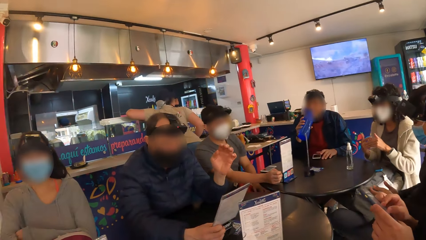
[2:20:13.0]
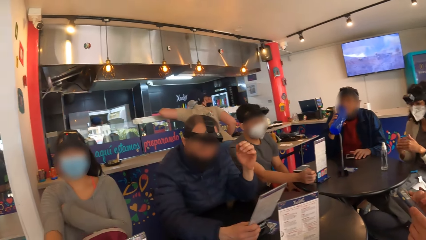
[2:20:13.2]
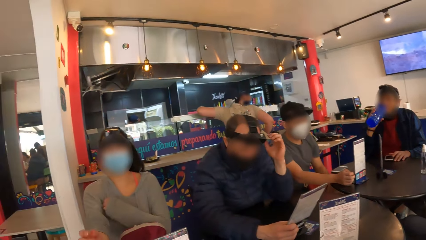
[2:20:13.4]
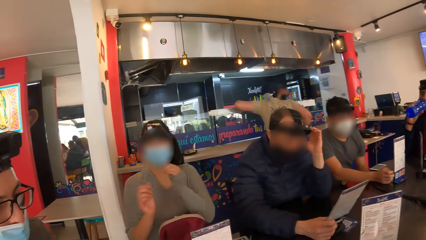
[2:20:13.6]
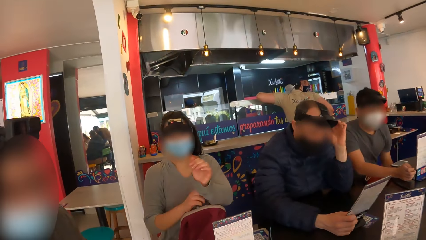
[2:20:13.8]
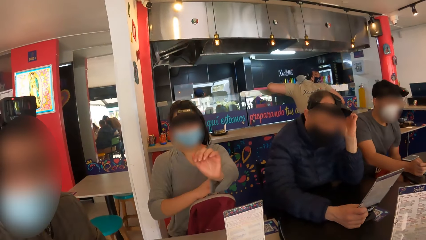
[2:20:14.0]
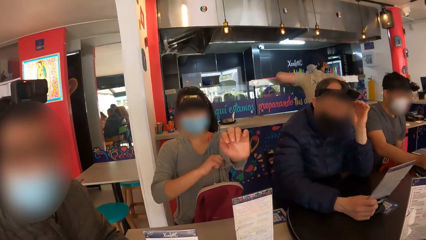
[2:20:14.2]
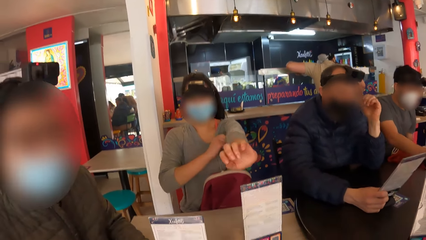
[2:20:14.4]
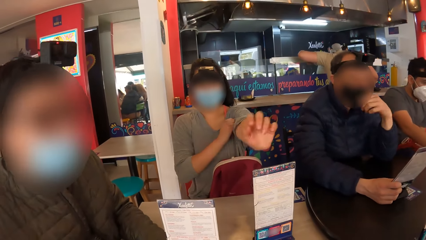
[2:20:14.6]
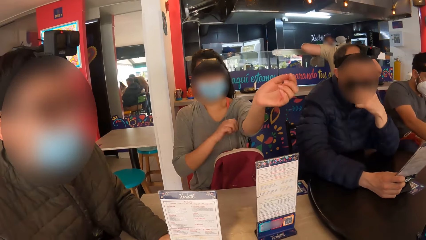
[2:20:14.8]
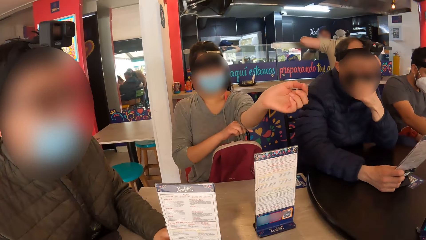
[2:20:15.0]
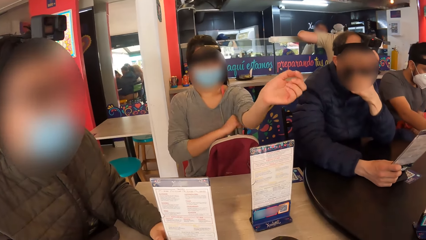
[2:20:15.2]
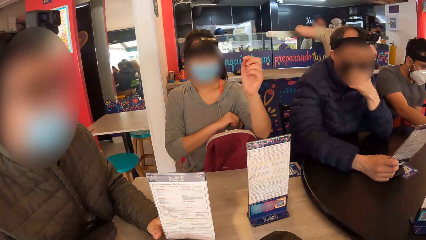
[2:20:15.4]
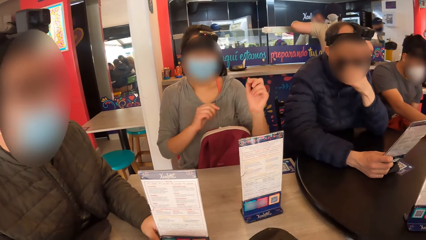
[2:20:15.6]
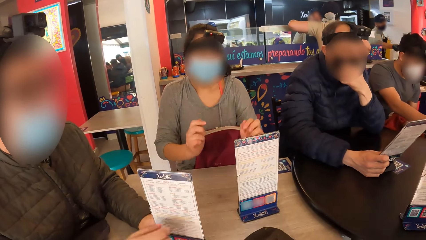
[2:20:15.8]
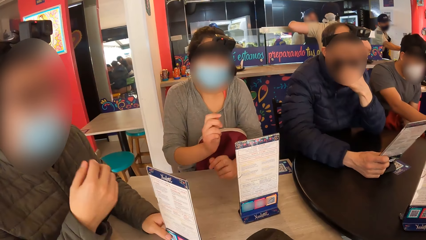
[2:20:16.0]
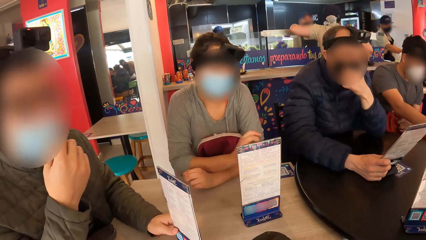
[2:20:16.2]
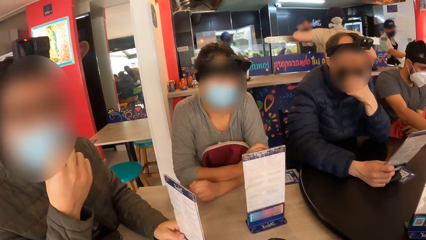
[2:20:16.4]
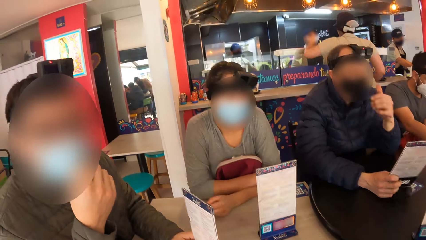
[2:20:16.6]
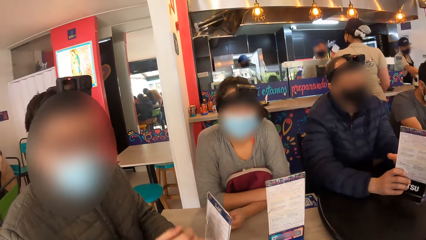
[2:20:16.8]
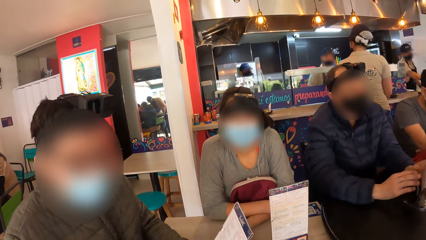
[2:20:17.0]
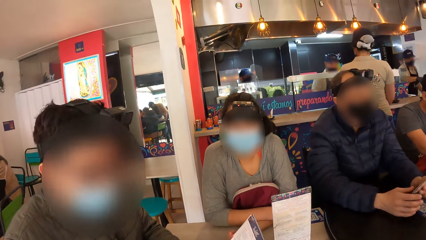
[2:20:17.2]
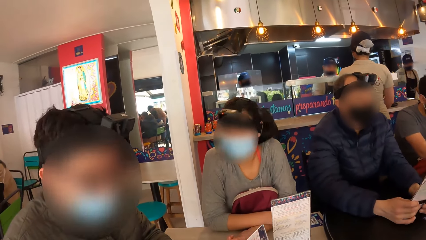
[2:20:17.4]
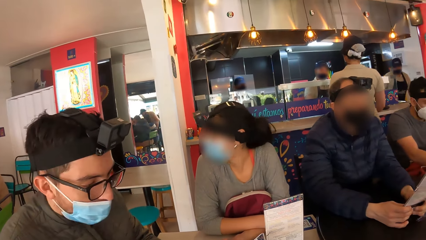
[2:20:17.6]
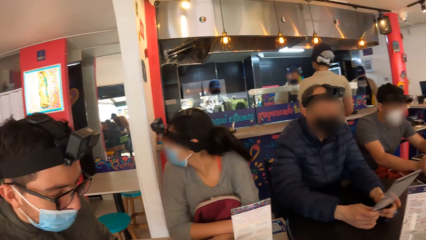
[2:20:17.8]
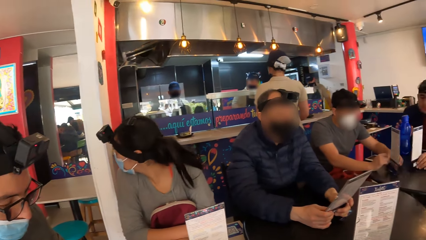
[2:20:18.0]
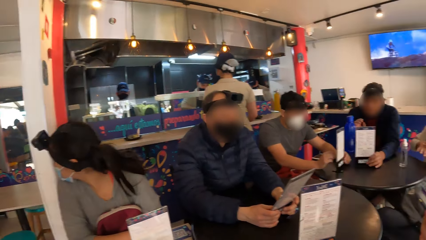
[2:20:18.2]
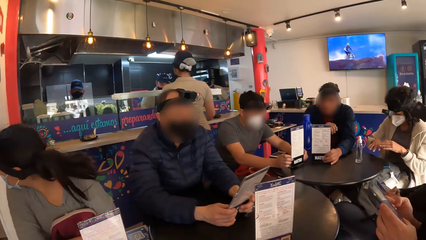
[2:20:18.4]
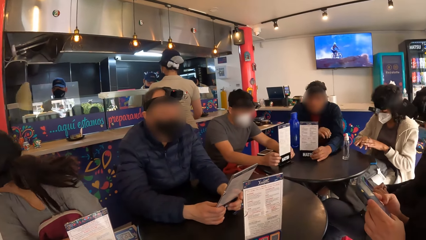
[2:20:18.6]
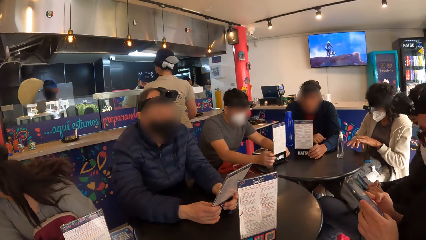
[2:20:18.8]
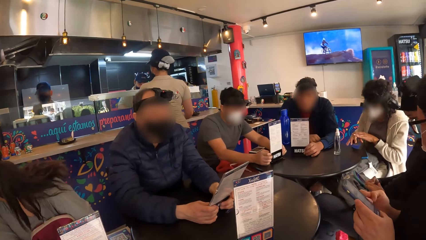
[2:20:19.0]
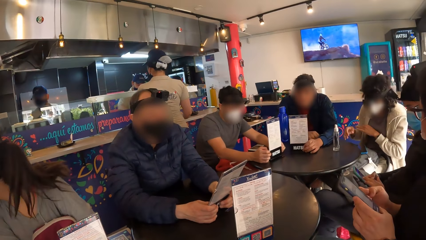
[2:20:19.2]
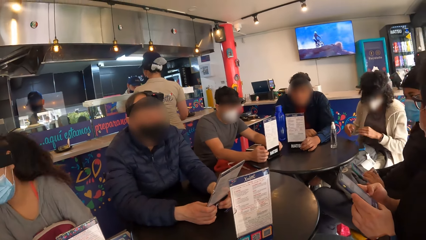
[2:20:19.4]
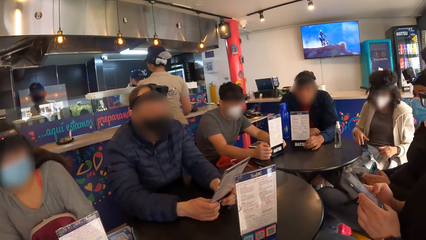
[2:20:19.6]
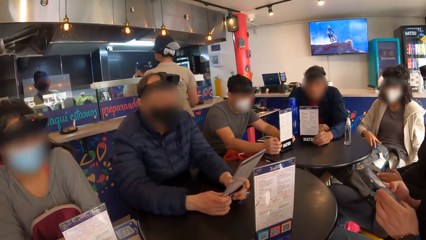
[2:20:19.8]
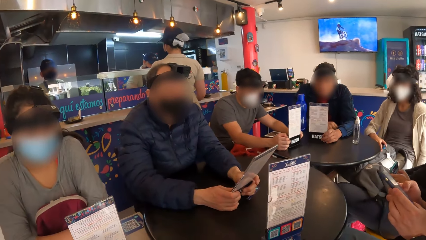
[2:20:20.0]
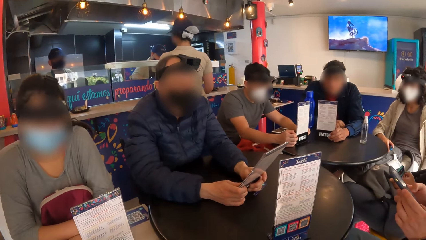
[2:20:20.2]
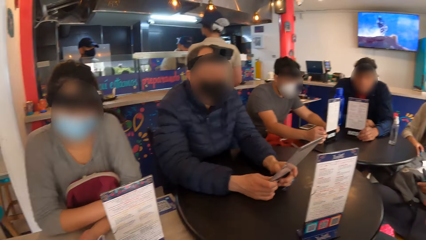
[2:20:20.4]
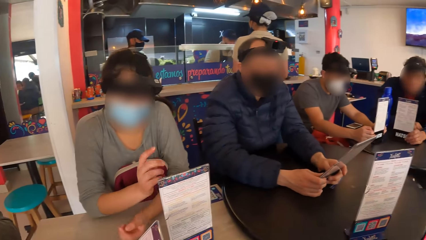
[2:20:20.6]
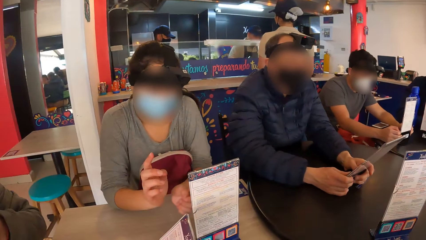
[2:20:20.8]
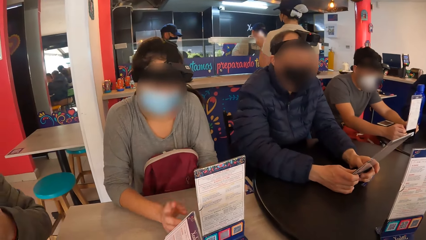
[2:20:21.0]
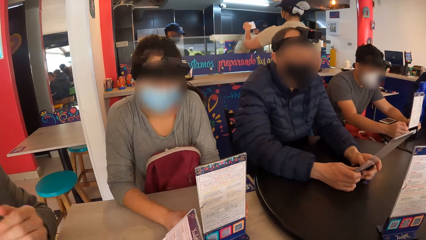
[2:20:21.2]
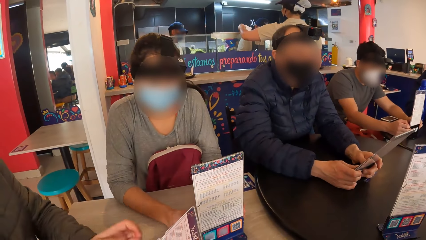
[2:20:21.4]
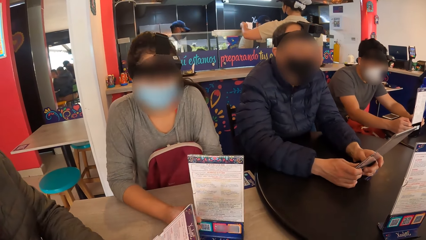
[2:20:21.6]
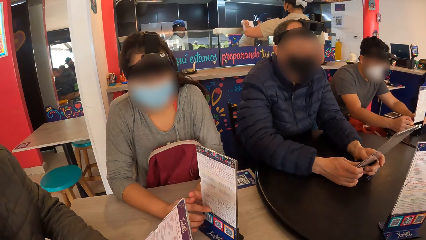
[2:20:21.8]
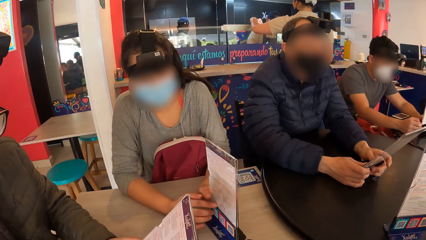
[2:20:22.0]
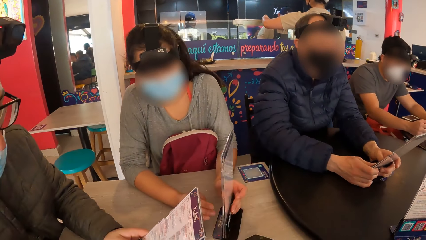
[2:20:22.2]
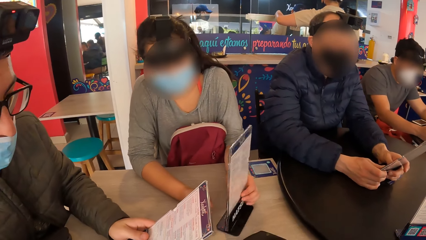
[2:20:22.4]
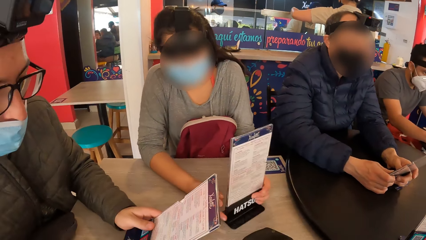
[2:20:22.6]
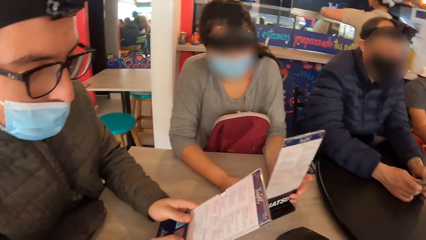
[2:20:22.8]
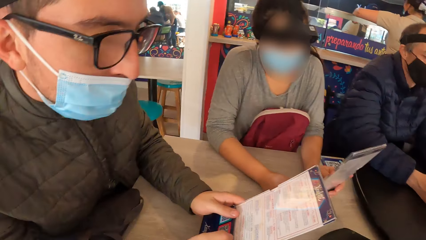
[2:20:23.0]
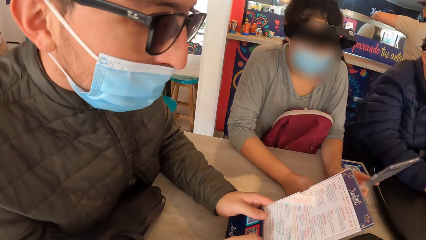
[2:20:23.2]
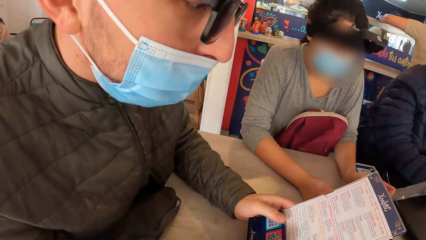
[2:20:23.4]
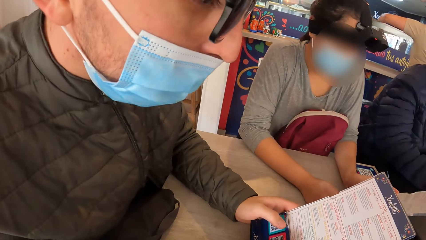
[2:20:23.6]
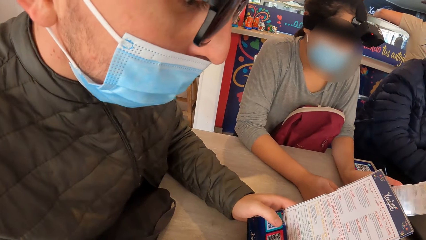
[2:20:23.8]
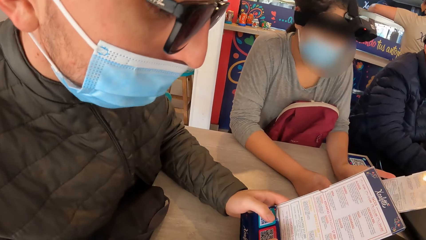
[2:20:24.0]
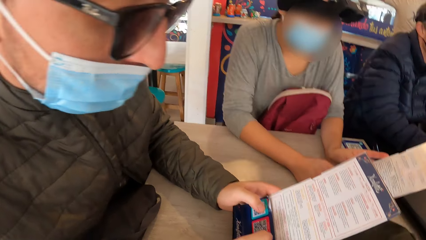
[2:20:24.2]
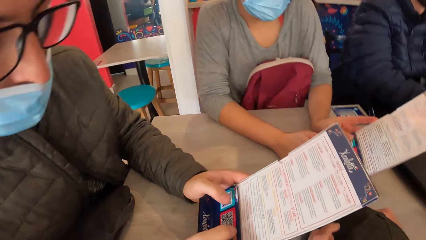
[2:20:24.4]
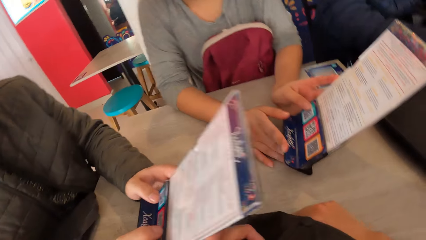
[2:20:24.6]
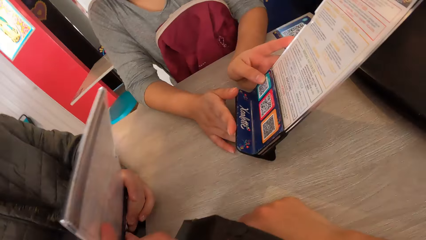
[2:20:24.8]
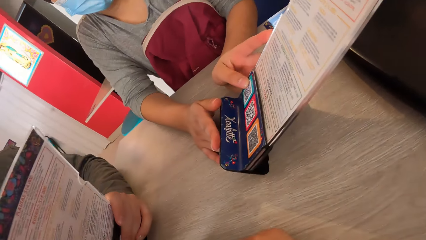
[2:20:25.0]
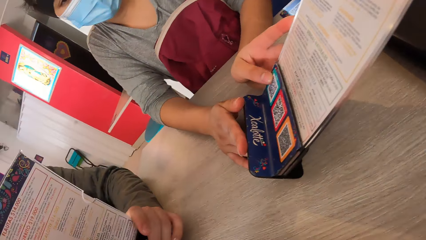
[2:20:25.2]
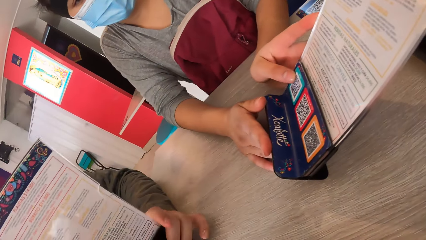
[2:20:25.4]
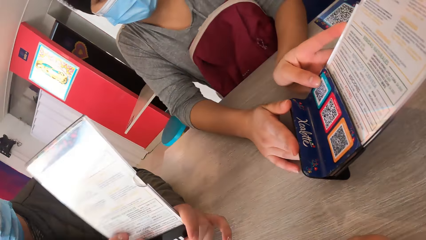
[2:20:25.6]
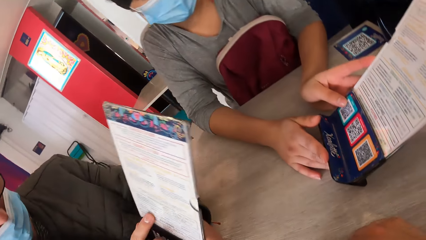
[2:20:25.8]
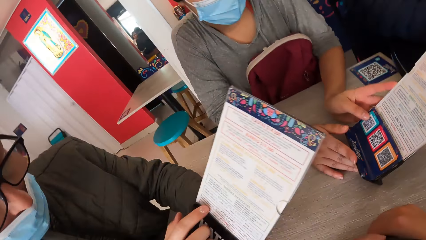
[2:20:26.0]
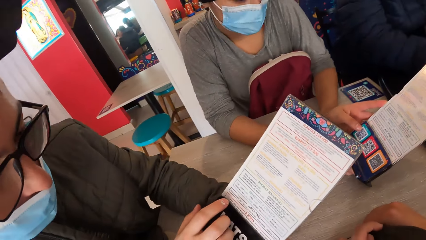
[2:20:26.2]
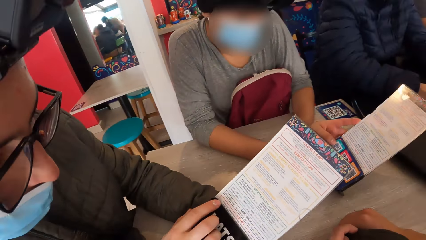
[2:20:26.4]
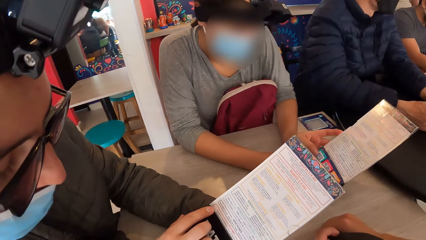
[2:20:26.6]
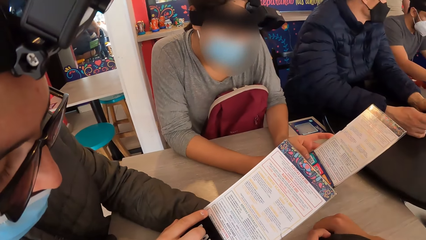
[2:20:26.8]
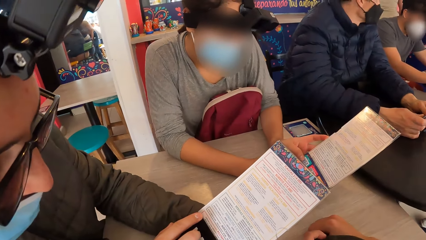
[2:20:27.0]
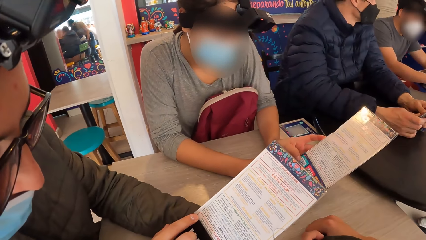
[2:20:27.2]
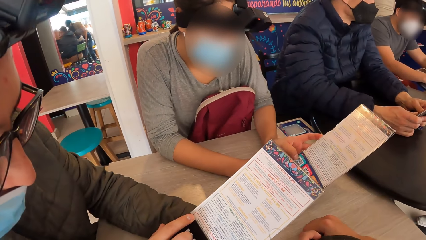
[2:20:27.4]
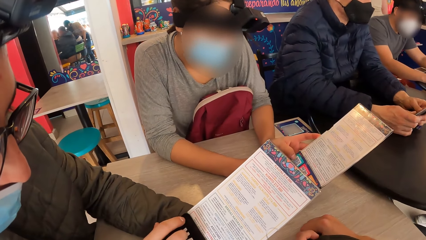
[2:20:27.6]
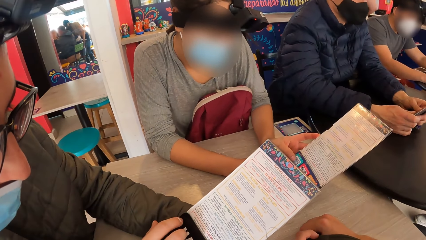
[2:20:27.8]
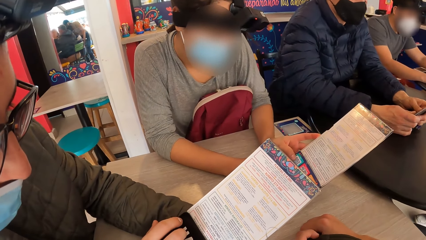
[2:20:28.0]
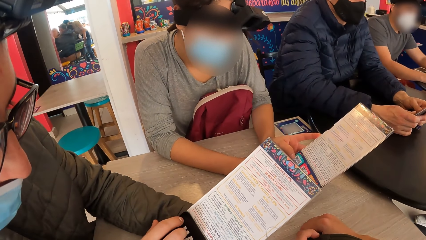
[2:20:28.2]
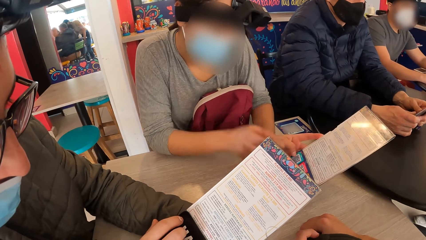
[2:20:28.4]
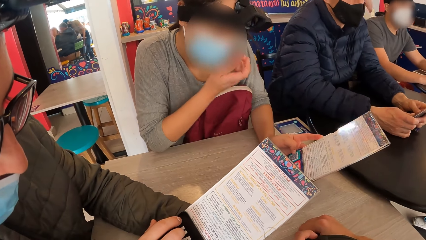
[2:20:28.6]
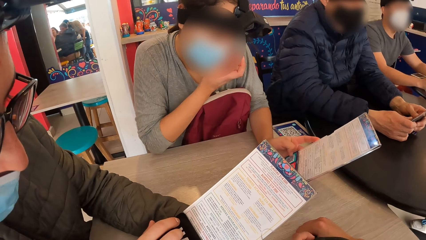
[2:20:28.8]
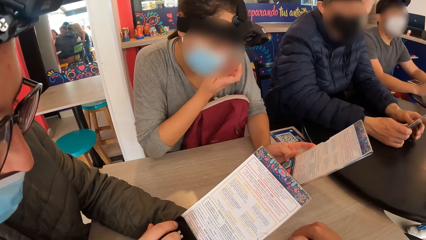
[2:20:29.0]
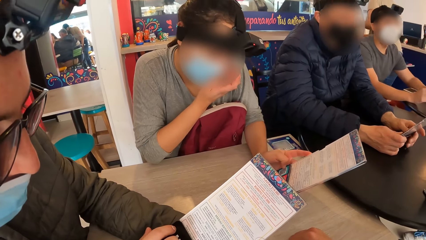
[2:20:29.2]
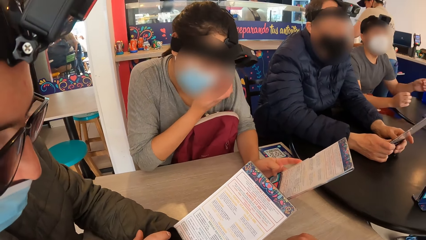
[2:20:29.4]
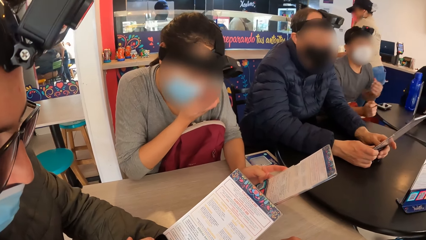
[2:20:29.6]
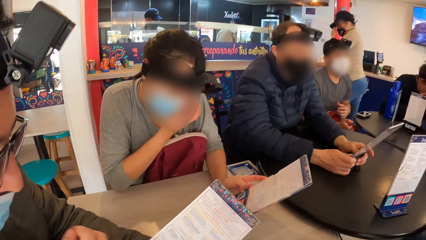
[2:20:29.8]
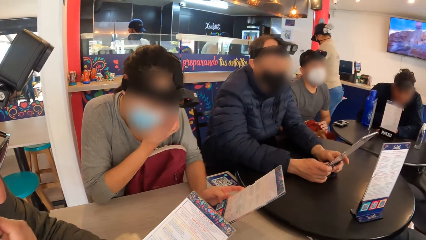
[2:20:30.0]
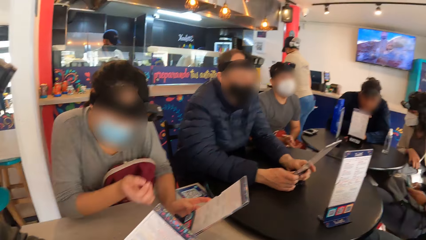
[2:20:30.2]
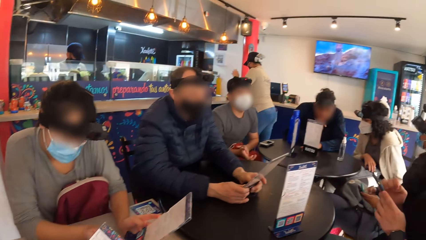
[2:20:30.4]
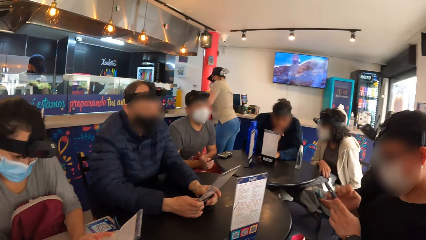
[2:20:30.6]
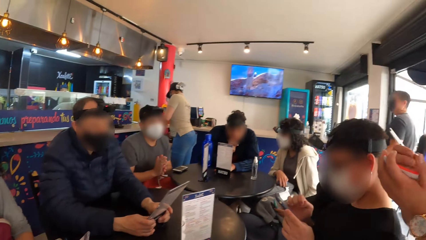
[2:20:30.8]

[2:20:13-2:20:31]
A woman rolls up her left shirt sleeve with her right hand. A man converses with the camera wearer. The woman touches the menu card on the table with both hands. The woman touches her face with her right hand.
